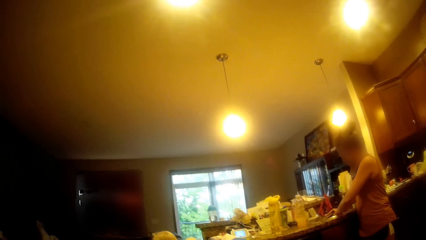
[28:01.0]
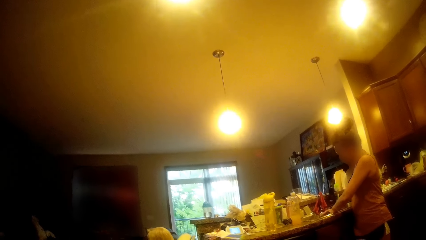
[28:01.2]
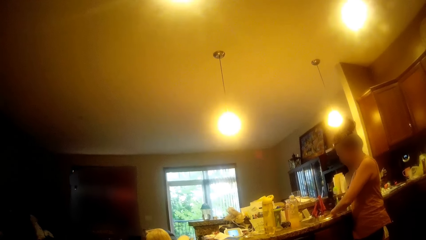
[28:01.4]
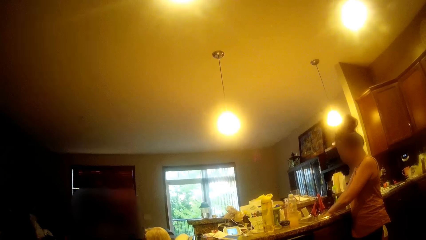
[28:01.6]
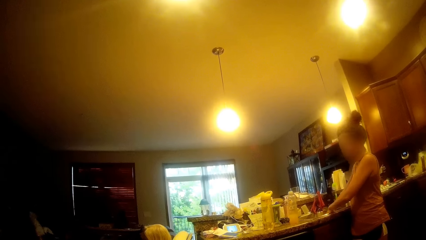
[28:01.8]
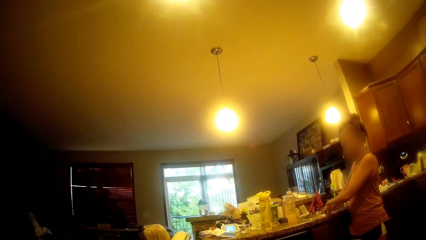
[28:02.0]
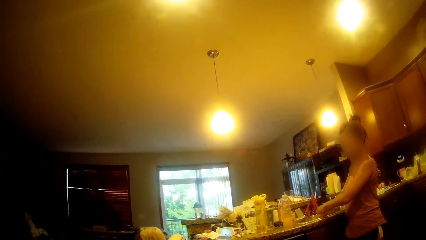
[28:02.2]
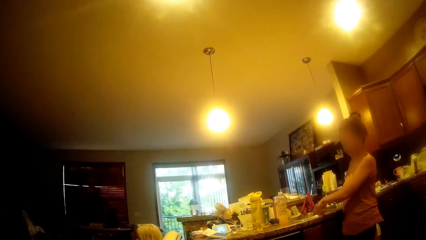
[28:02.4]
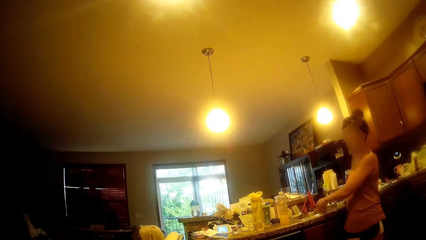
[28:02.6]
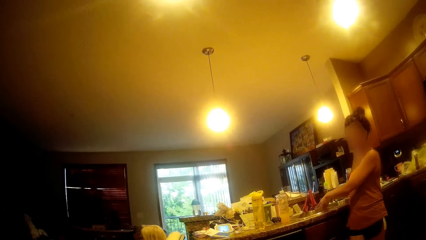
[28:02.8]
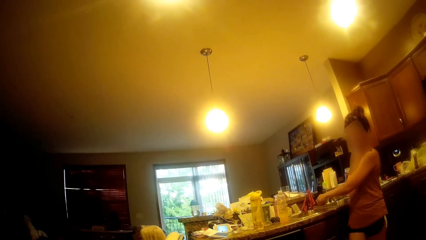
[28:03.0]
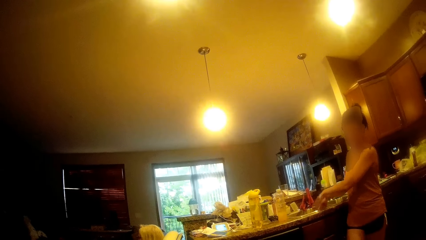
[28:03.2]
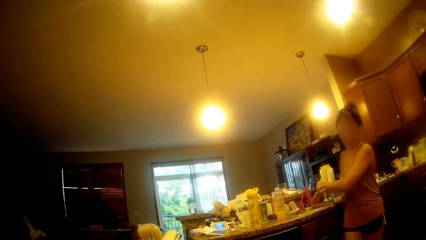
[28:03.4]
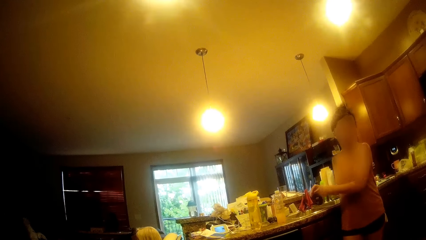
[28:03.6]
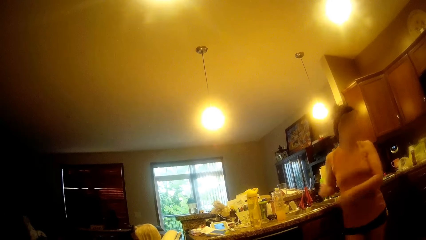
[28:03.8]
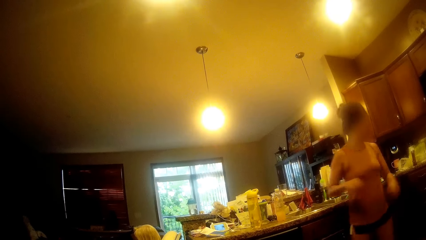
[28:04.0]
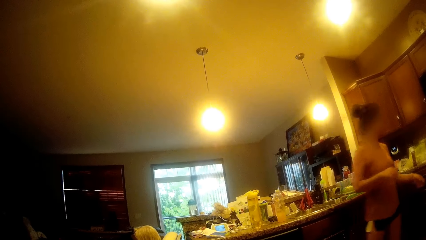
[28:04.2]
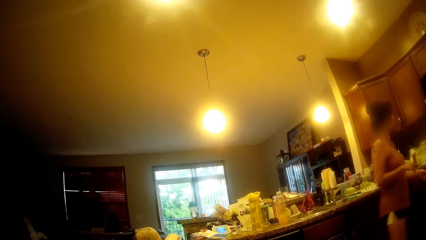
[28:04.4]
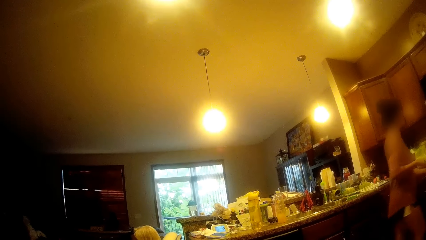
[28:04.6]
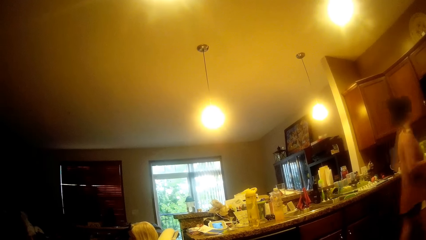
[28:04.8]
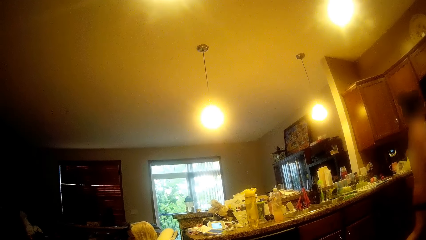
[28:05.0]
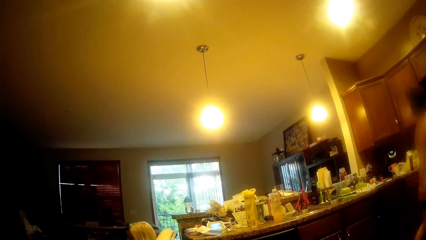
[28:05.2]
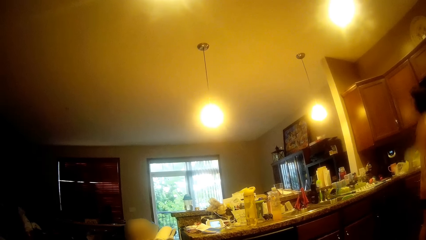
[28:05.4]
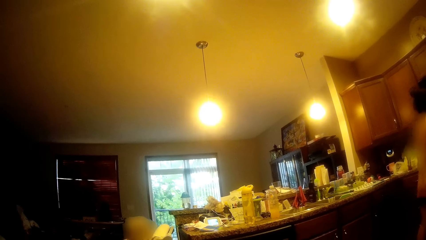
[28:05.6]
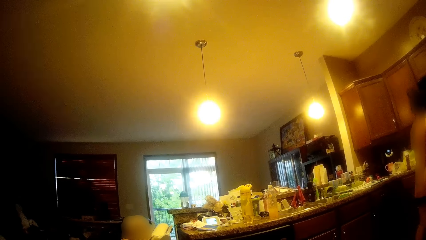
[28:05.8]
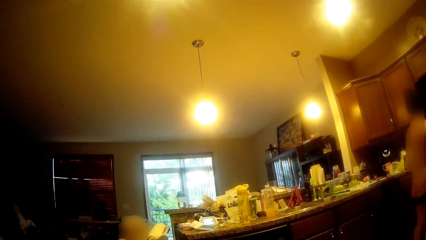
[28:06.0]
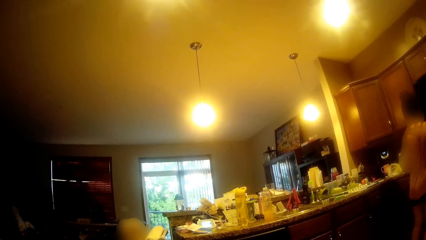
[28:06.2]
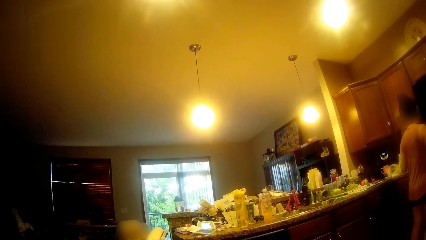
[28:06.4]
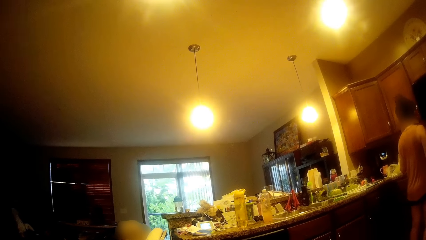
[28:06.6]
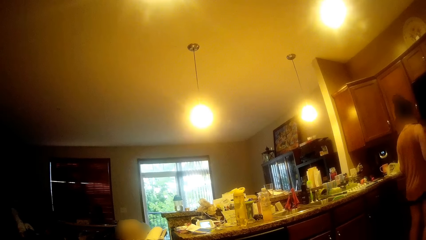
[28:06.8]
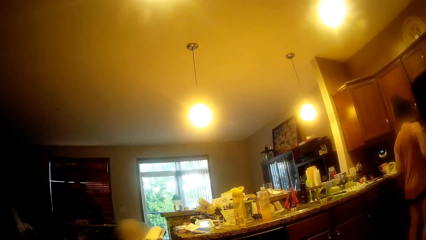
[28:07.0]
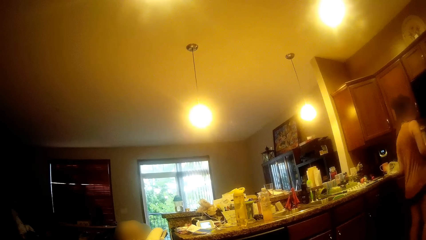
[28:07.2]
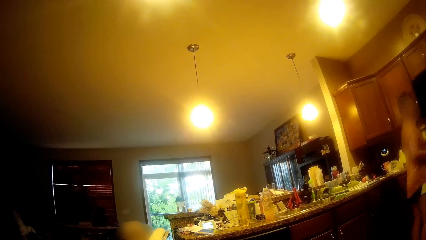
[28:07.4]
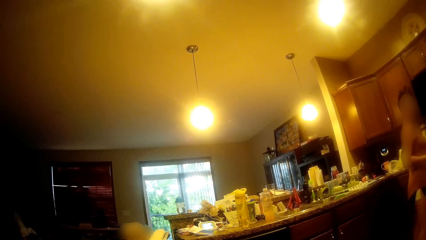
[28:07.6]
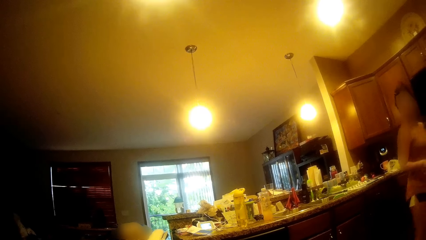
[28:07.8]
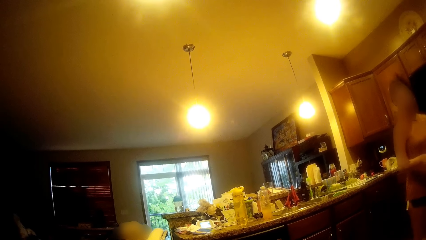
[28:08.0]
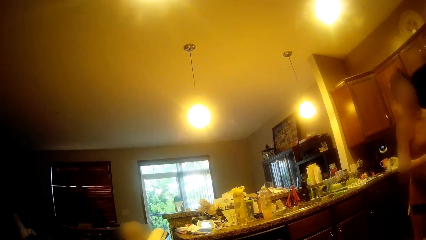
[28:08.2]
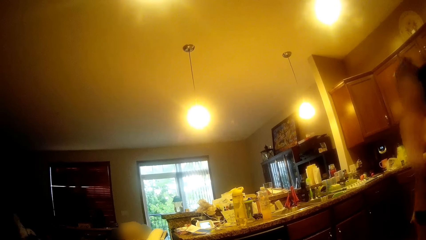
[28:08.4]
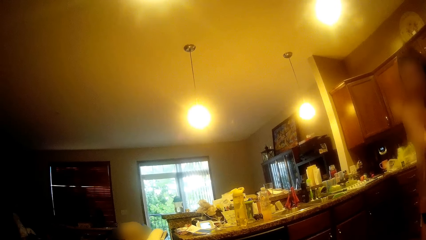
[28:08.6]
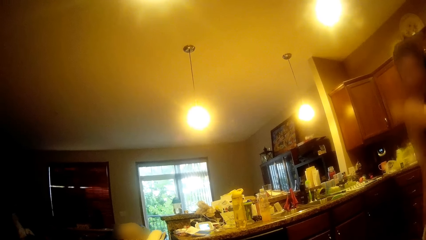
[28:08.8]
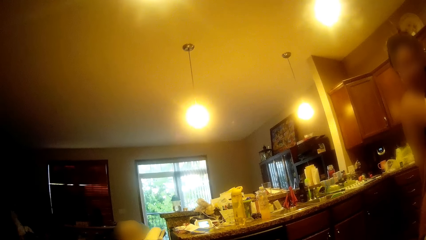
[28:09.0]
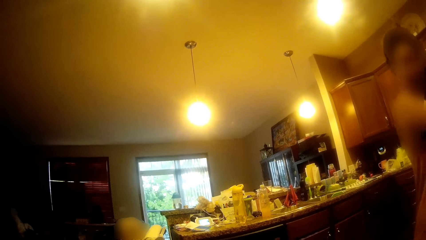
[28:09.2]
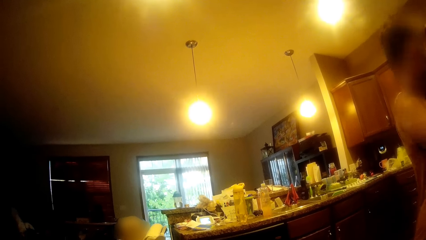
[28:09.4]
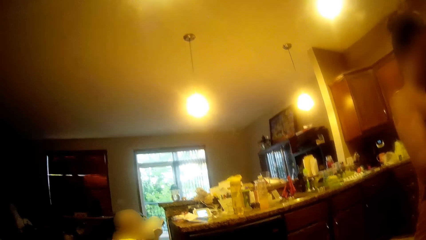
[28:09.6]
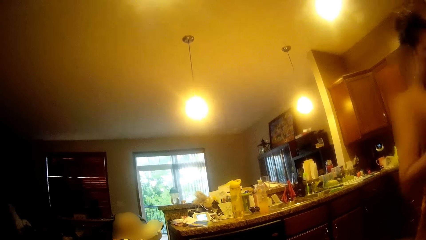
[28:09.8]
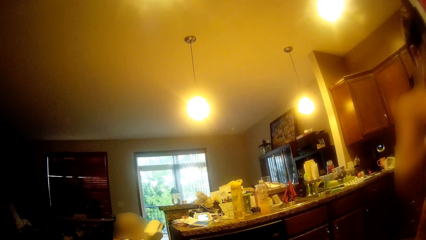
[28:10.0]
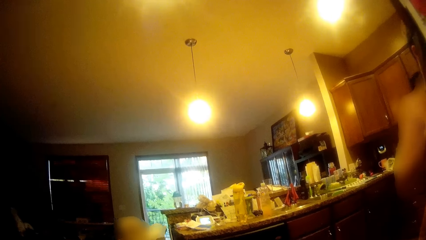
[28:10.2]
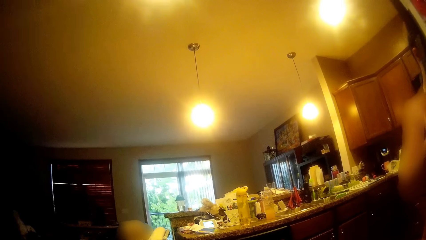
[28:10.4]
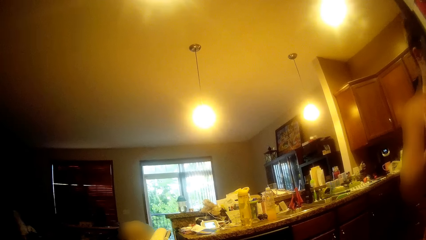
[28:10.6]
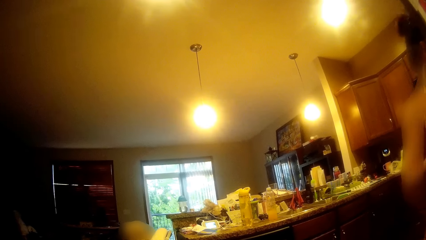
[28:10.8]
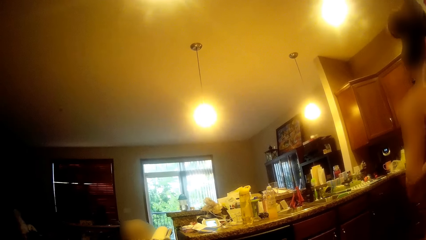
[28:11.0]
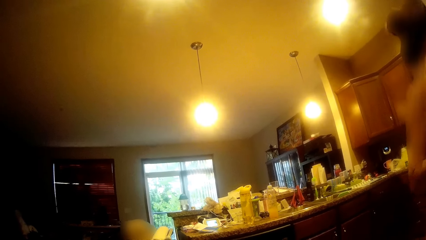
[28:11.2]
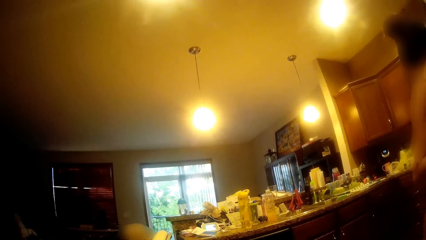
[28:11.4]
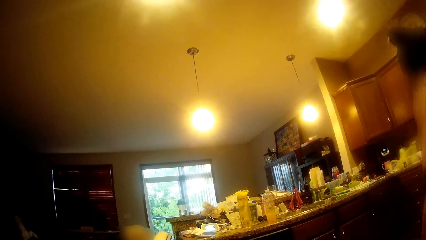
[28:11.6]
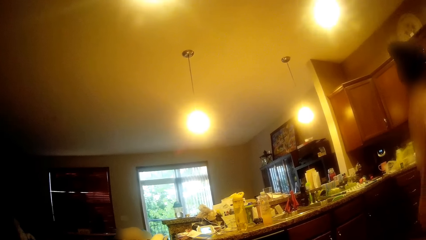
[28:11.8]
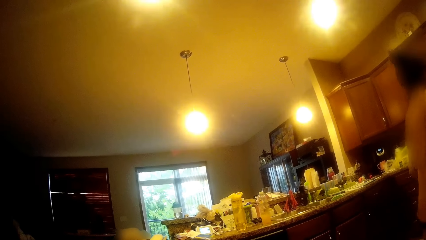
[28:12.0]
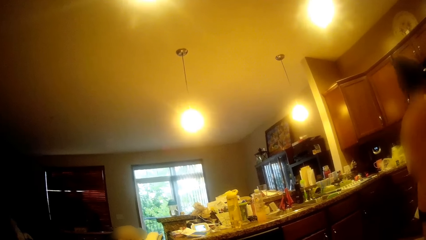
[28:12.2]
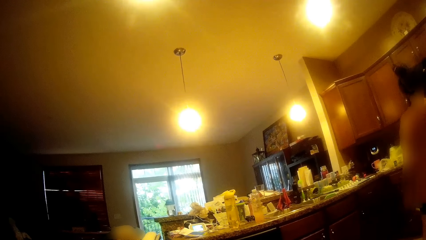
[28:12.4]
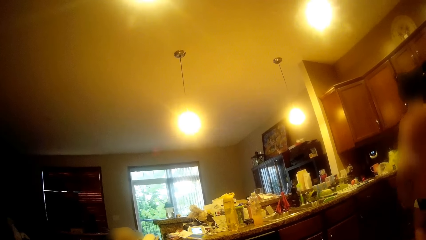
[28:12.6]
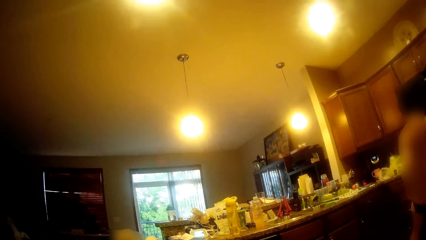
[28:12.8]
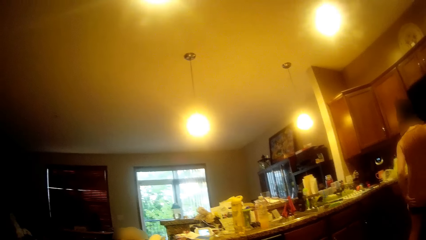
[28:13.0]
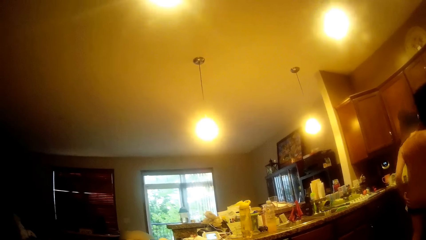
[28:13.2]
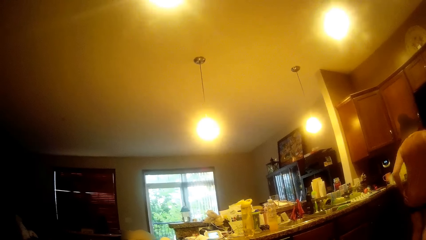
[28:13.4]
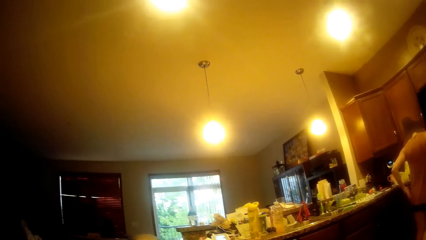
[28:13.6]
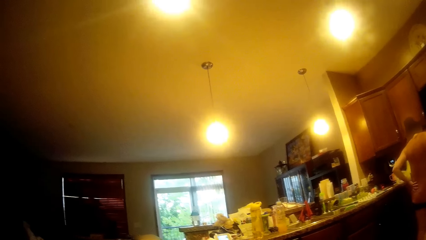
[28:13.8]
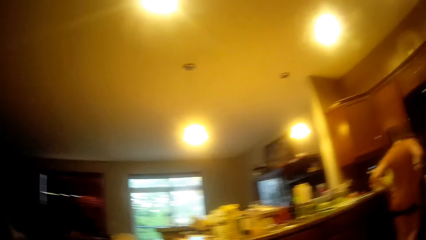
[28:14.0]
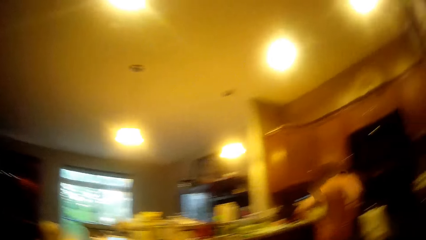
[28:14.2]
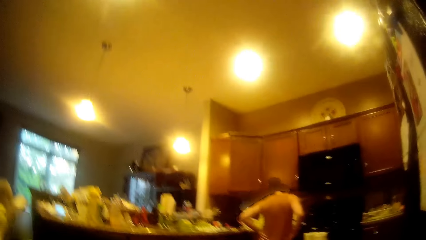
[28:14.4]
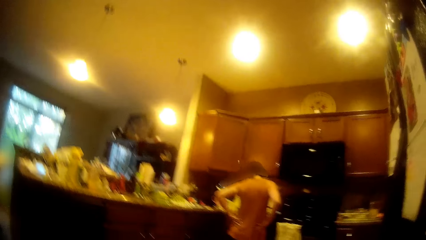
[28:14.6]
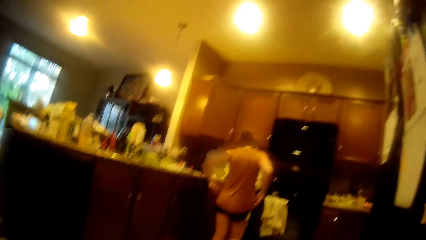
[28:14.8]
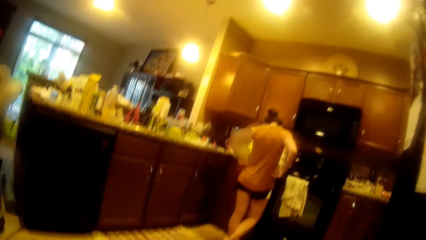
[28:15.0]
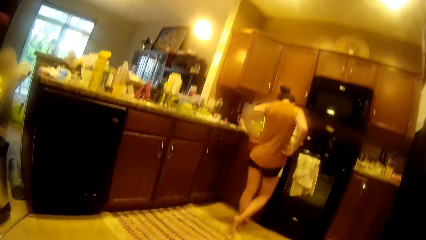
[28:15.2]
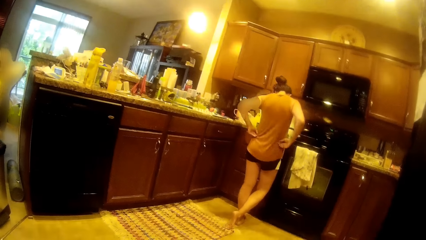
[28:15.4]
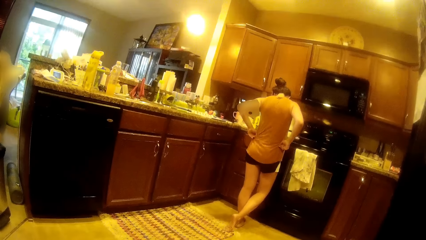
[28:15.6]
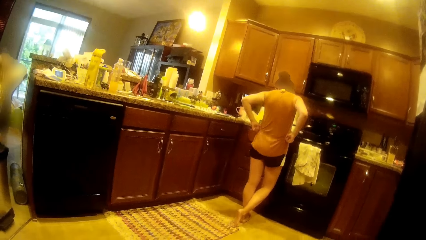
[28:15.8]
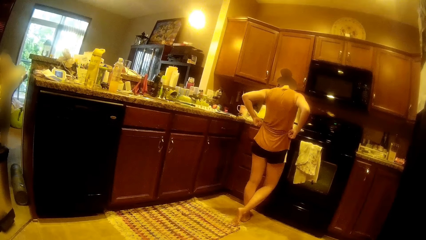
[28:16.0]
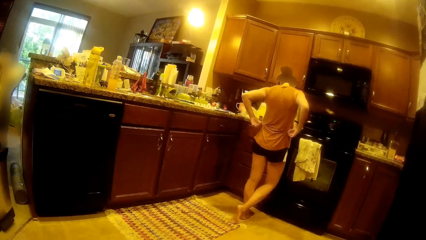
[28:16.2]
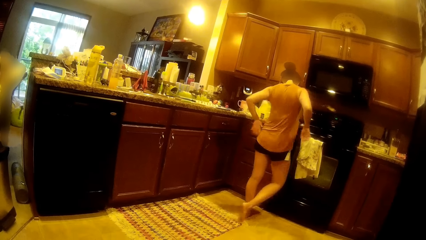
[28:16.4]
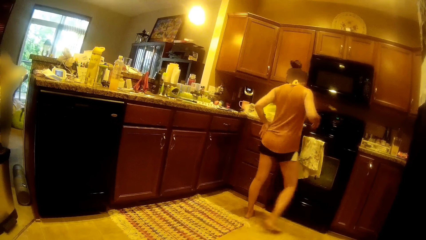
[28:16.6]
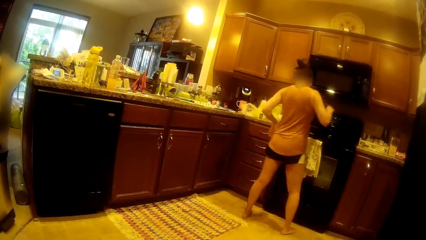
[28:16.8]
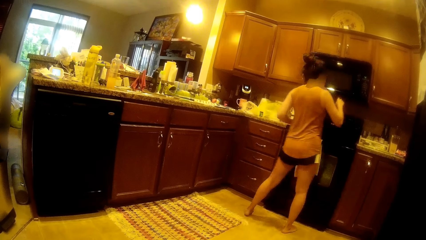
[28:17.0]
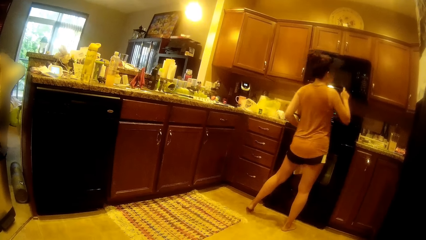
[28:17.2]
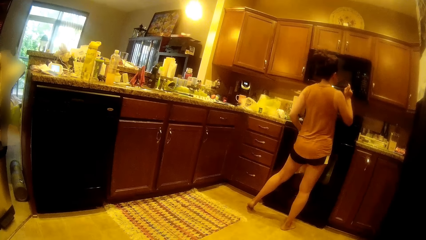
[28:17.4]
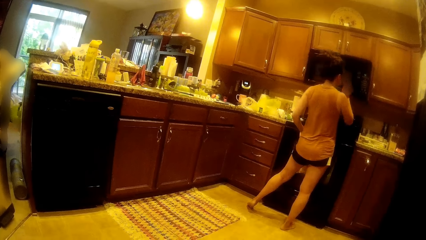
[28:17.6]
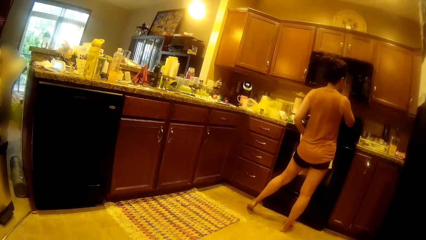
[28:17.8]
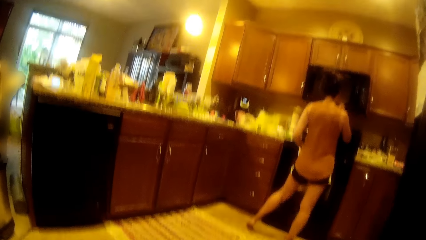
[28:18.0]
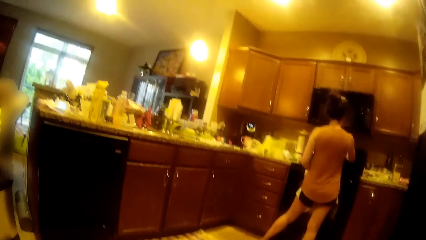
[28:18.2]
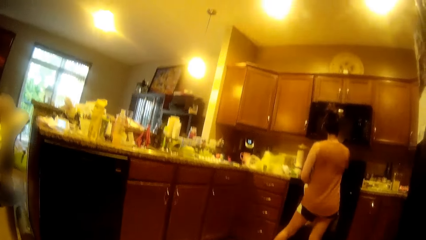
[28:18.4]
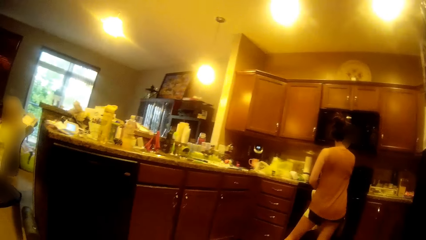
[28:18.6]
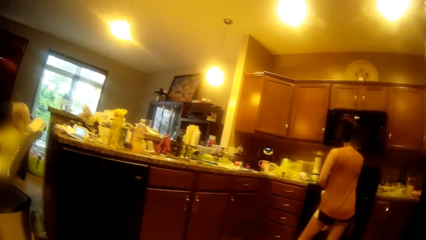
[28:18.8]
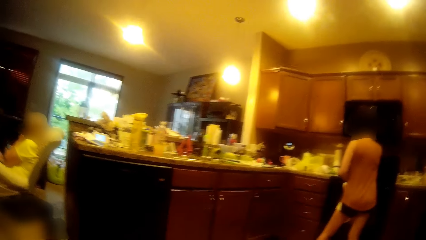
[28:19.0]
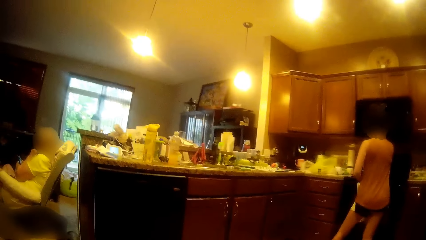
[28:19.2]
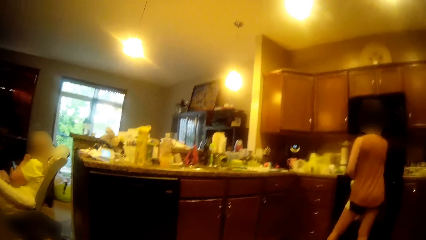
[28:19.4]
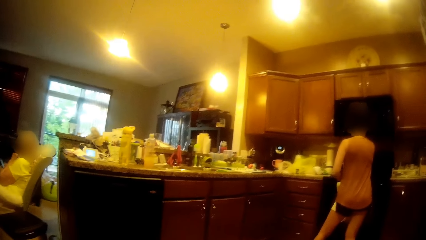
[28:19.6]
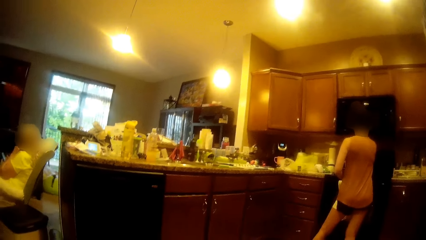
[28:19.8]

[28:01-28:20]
The woman drops the plate inside the sink with her left hand and drops the grater inside the sink with her right hand. The woman shakes off water in both hands. The woman walks around the kitchen. The woman opens the fridge. The camera wearer looks around the kitchen. The woman walks around the kitchen. The camera wearer looks around the kitchen. The woman adjusts her shorts with both hands. The woman stares at the countertop, pulls her cloth up, and stares at the microwave.
